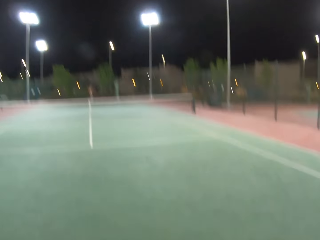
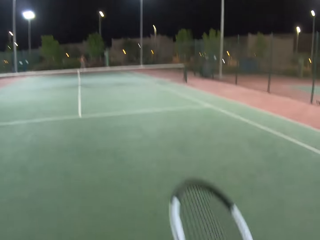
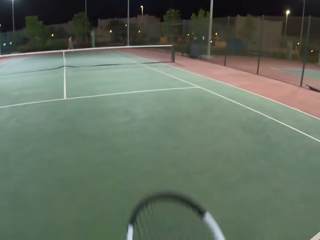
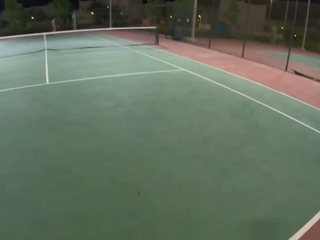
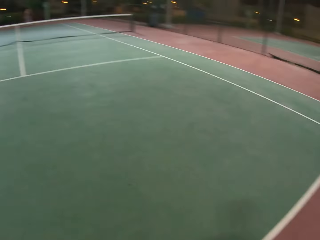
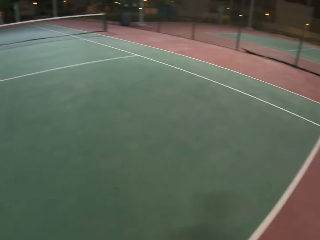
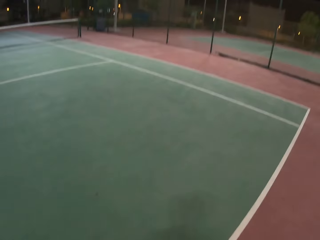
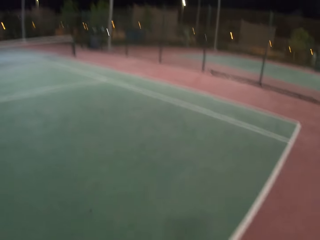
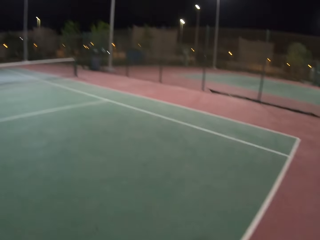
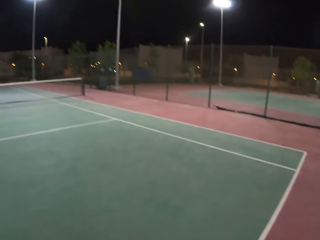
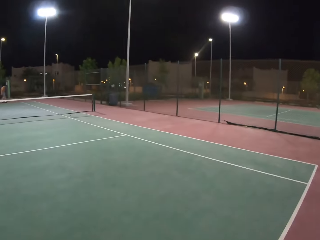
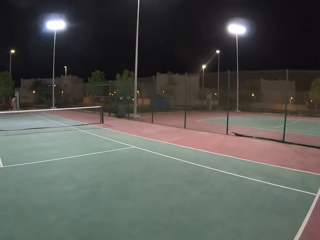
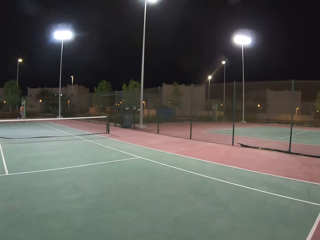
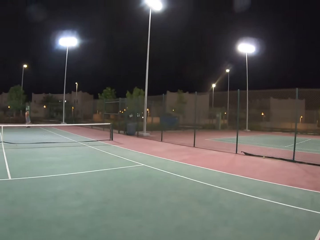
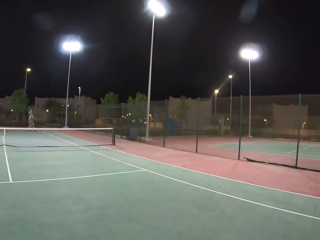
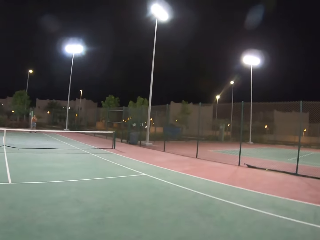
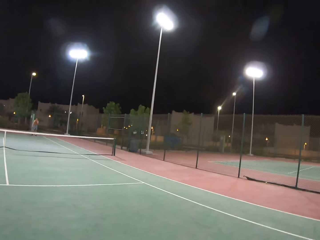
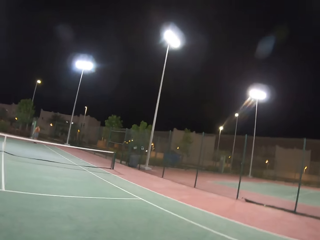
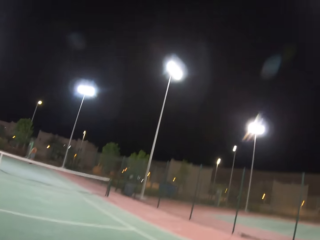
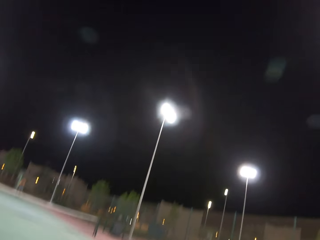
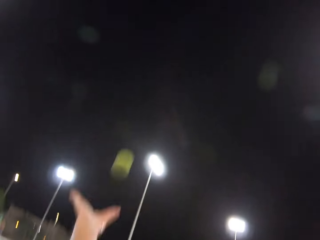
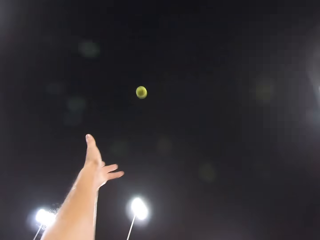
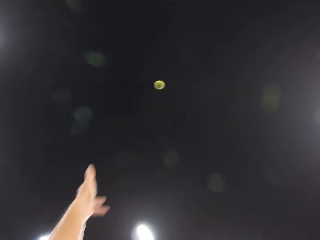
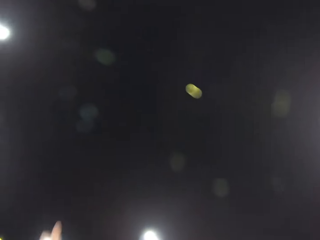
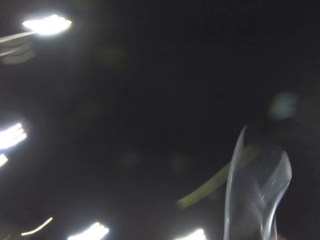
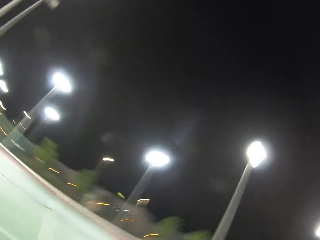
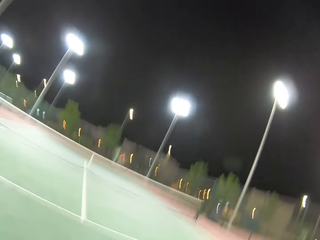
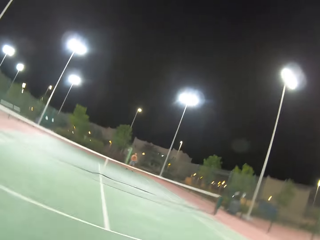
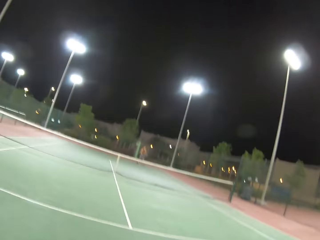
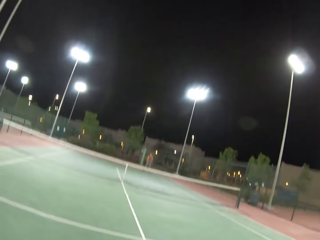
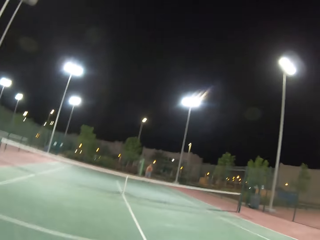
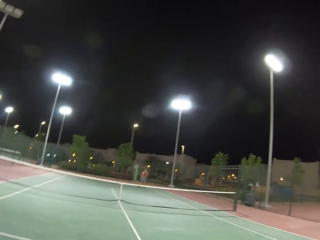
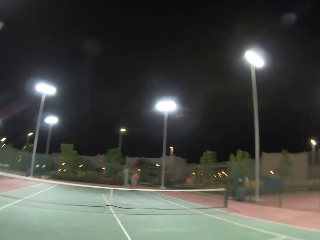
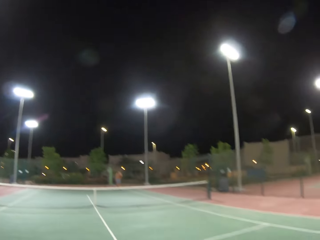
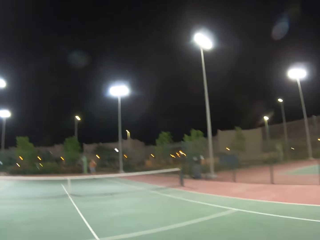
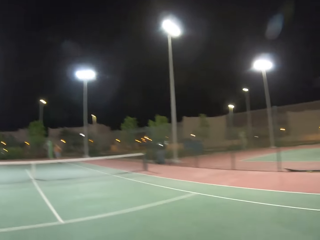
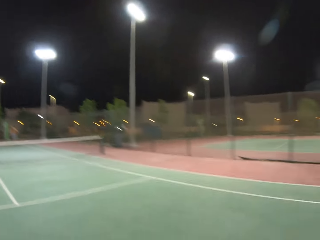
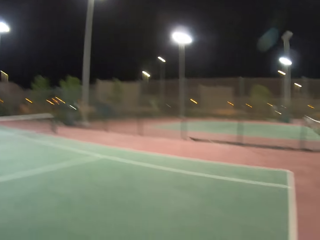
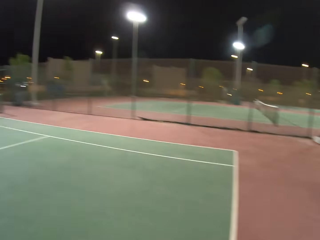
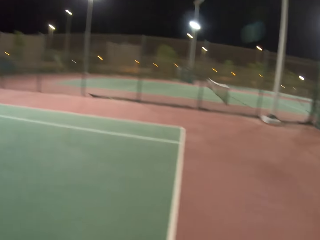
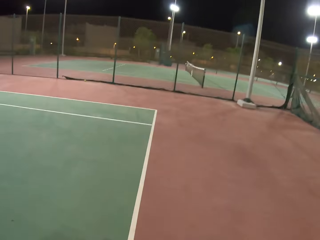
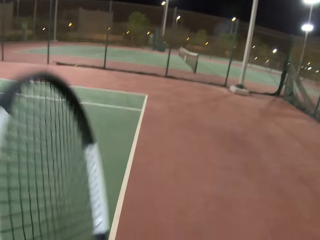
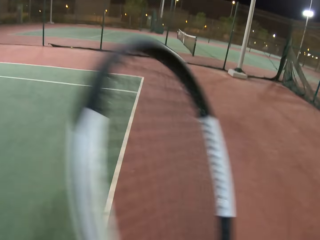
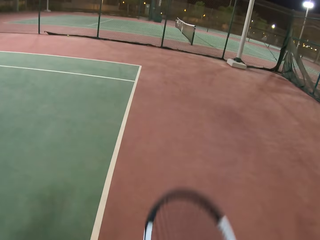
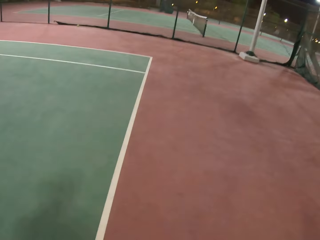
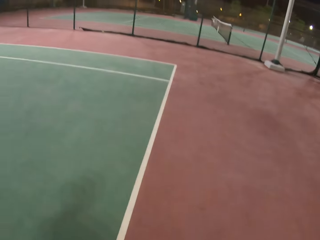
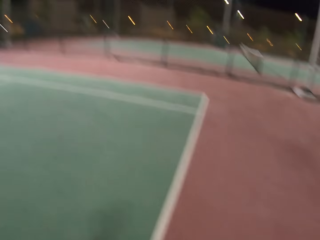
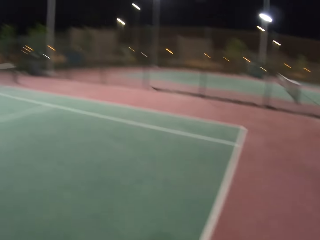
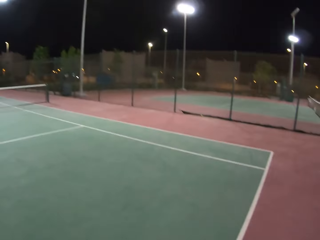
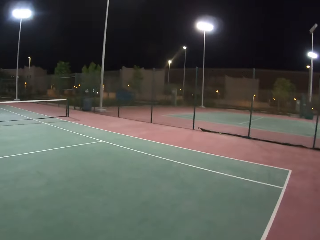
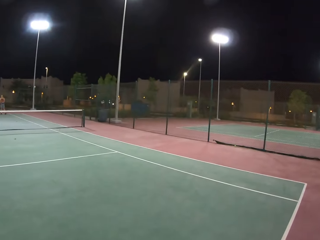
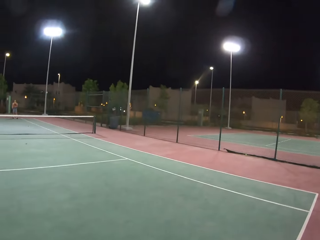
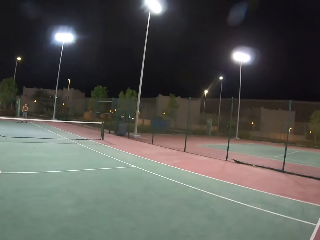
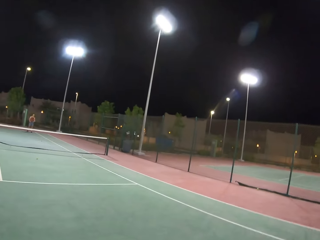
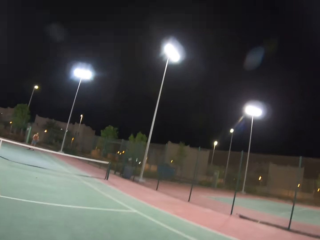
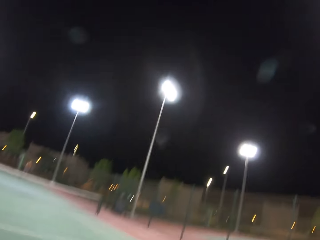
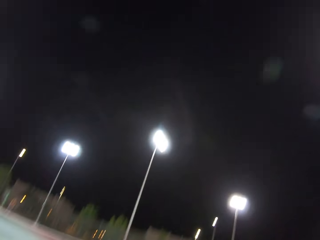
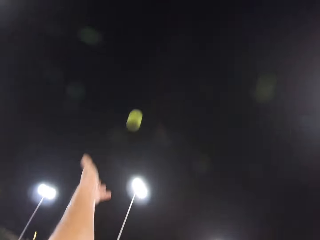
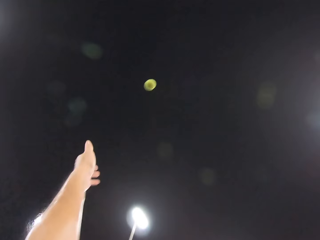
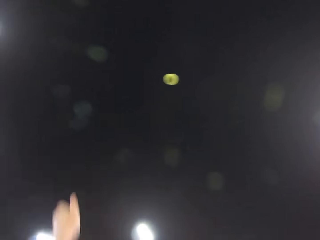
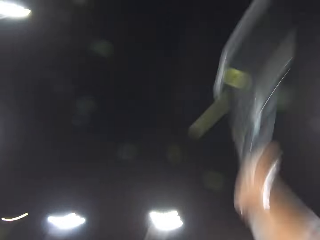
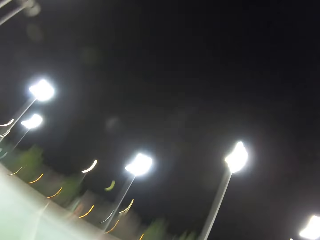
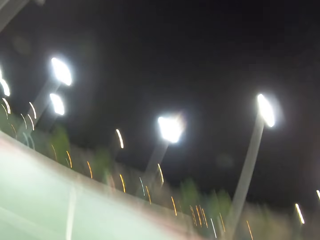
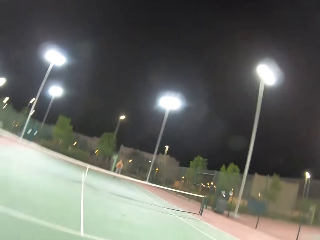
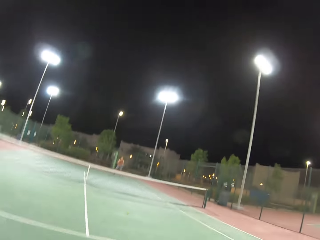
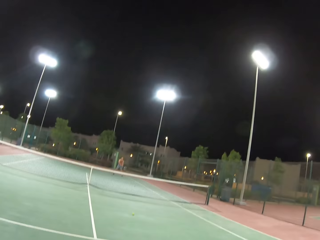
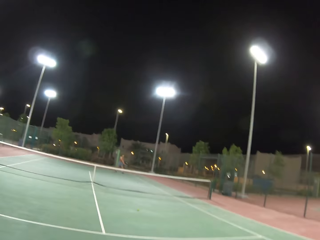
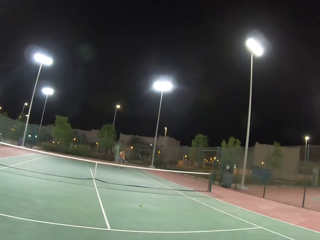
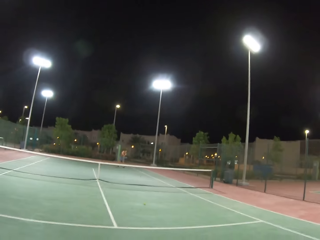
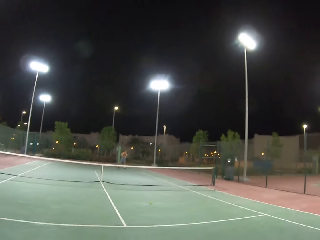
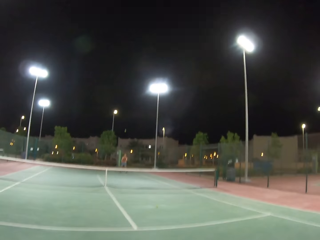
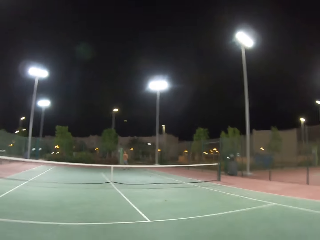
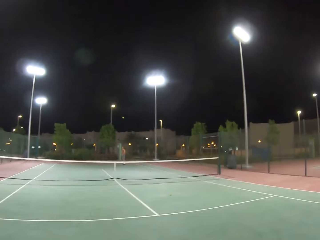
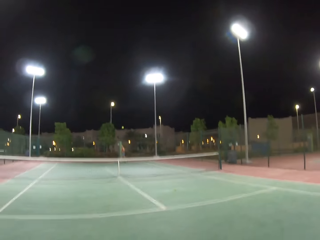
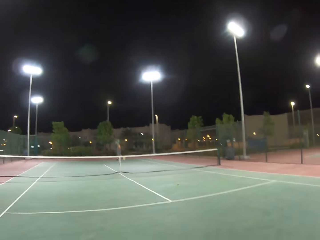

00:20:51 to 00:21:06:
The camera wearer dribbles a tennis ball. They play tennis with a man. They dribble the tennis ball. The man walks around the tennis court. The camera wearer plays tennis with the man.

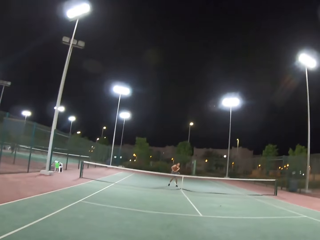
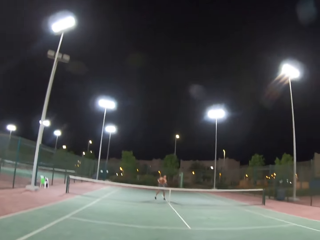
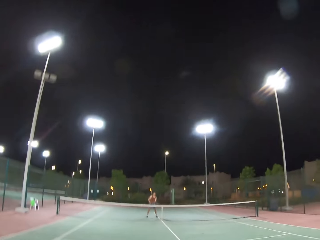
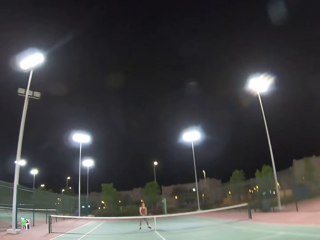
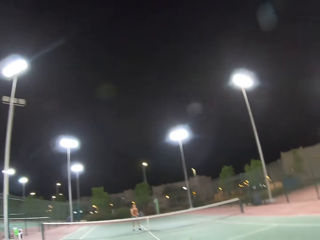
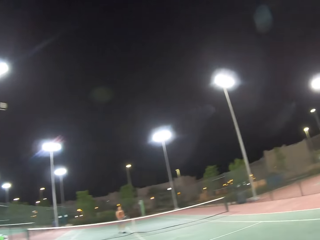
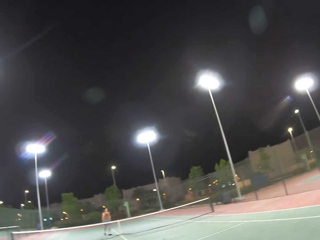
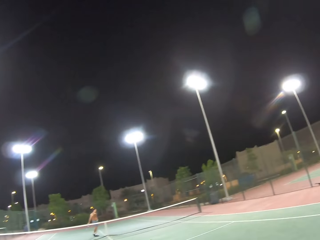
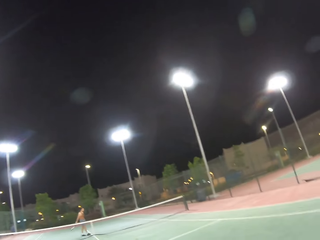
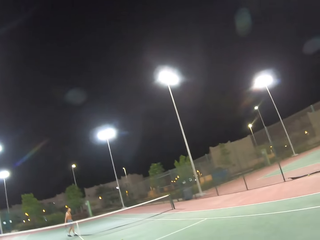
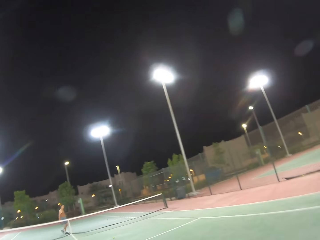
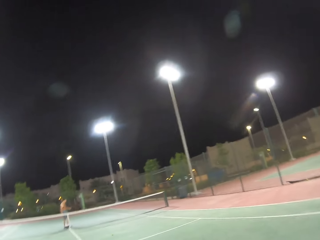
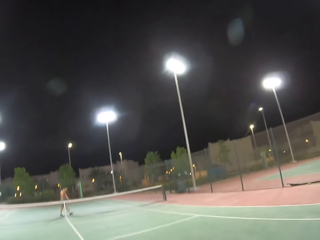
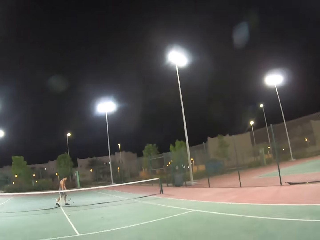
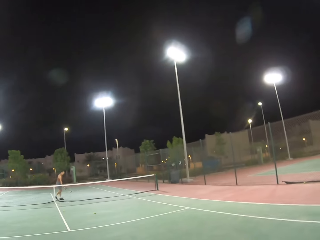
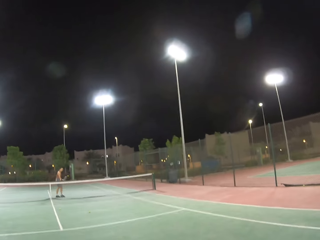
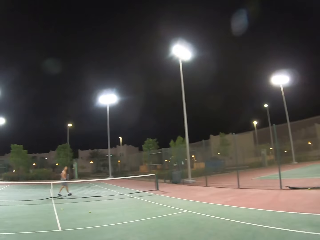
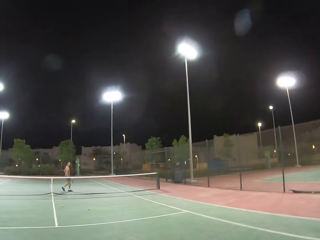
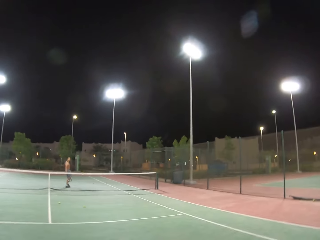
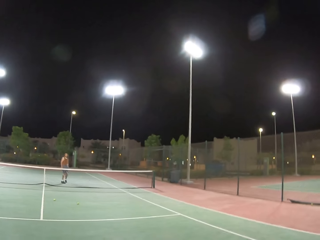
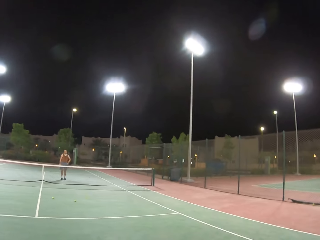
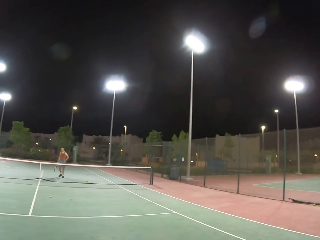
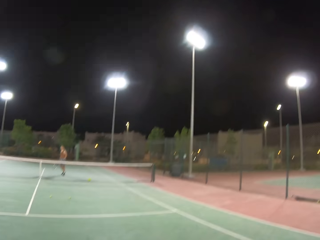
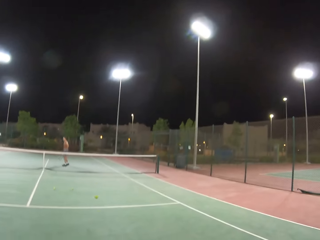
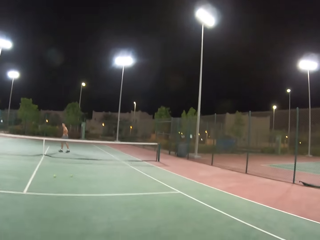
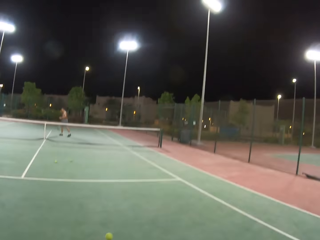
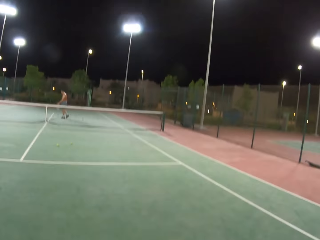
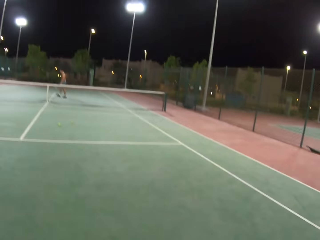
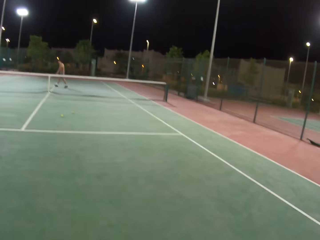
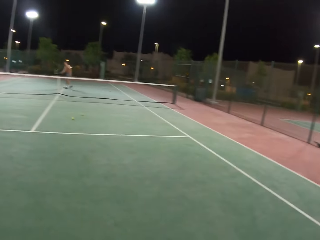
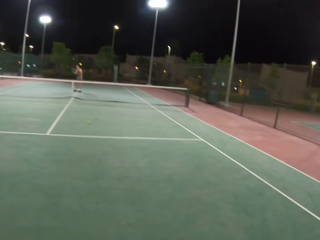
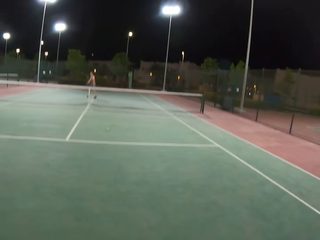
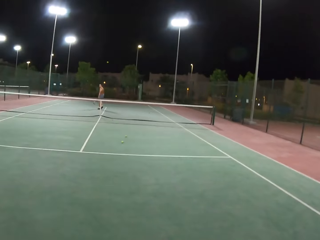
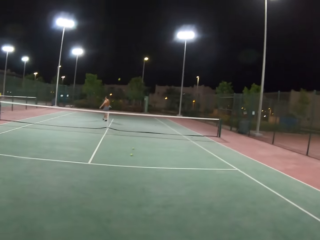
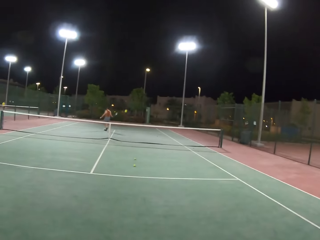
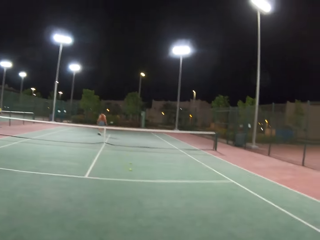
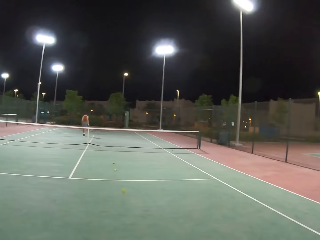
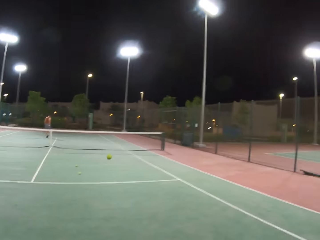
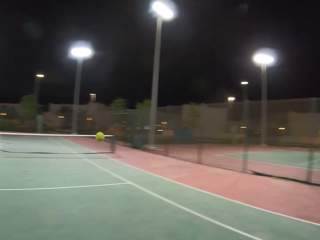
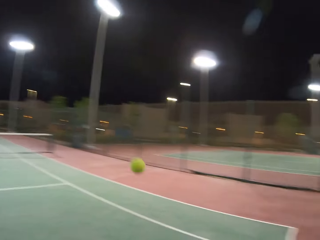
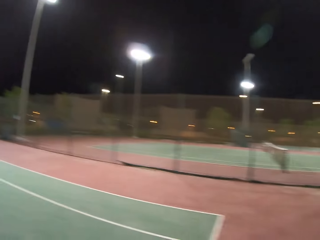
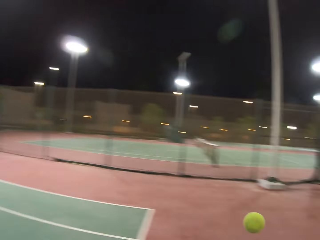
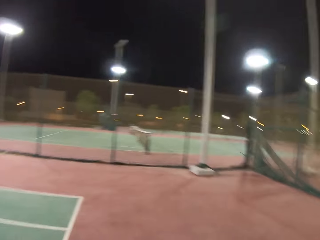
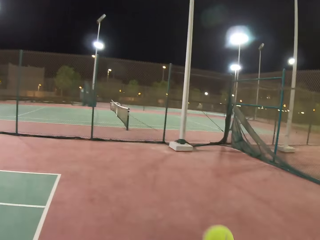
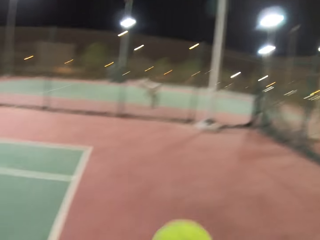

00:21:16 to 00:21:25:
The camera wearer stares around the field. A man dribbles a tennis ball. The man throws the tennis ball to the camera wearer. The man walks around the tennis court.
